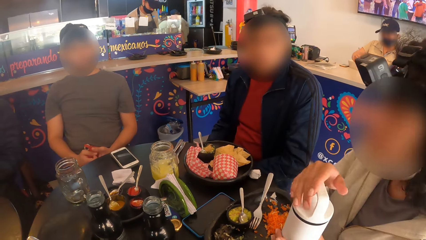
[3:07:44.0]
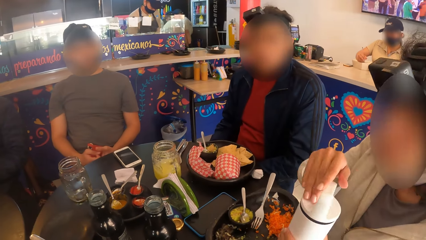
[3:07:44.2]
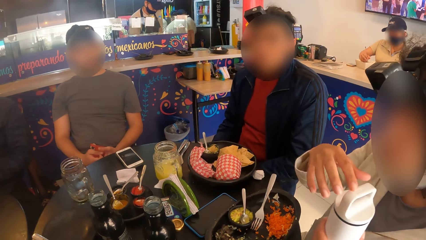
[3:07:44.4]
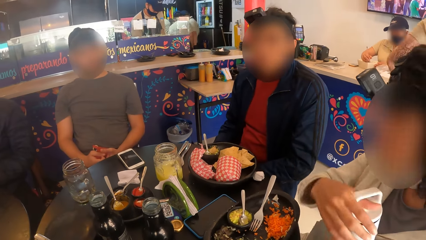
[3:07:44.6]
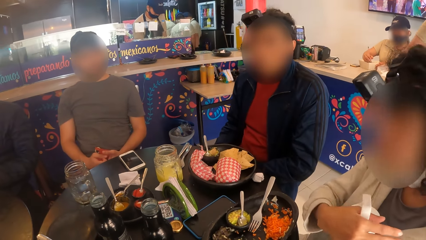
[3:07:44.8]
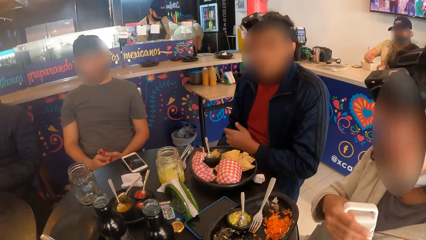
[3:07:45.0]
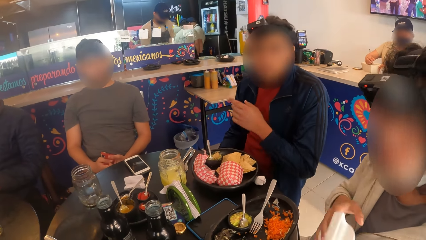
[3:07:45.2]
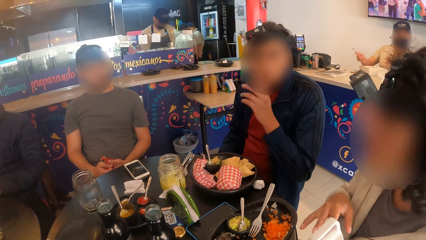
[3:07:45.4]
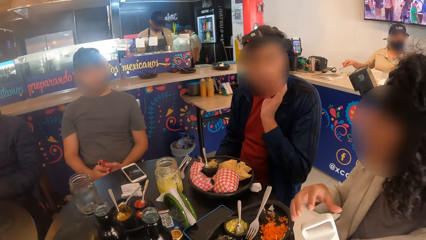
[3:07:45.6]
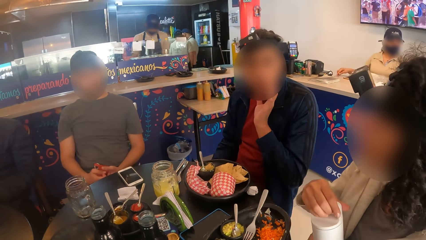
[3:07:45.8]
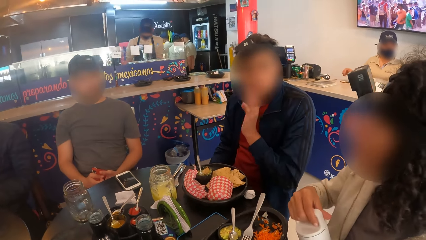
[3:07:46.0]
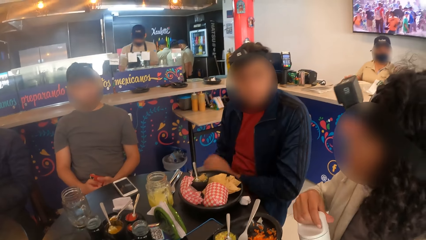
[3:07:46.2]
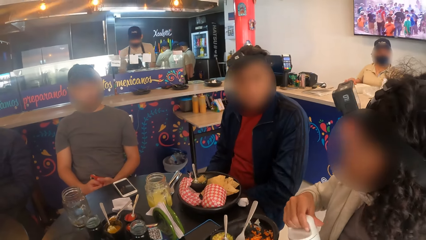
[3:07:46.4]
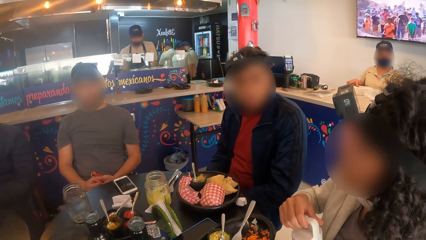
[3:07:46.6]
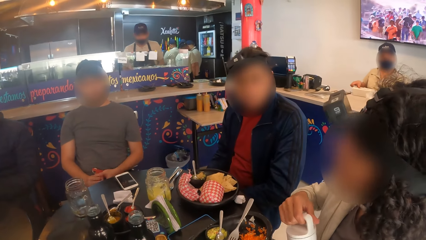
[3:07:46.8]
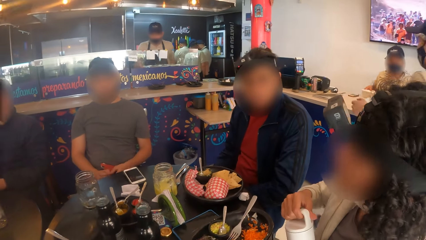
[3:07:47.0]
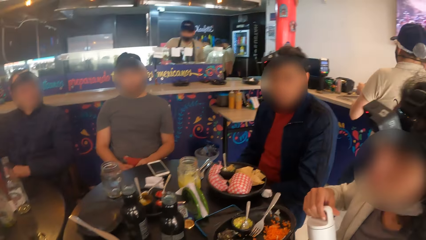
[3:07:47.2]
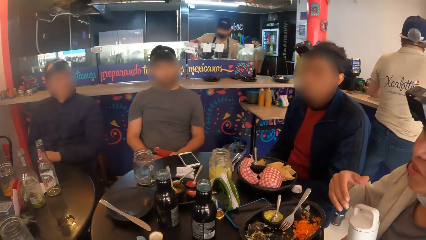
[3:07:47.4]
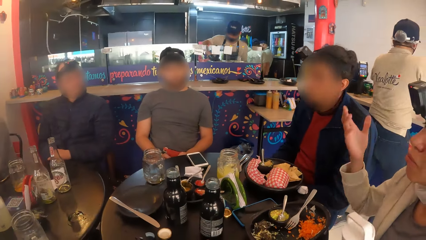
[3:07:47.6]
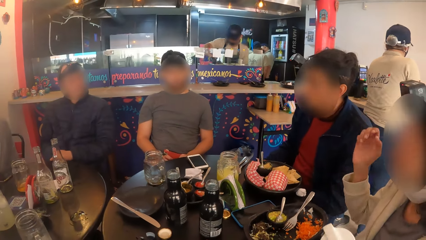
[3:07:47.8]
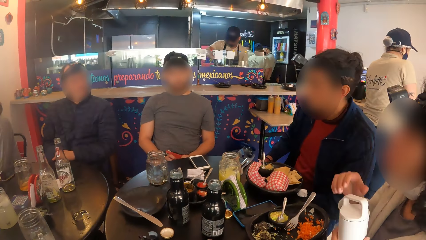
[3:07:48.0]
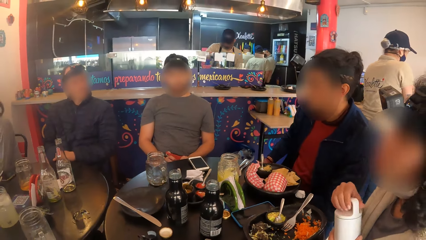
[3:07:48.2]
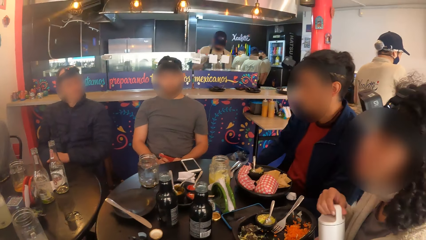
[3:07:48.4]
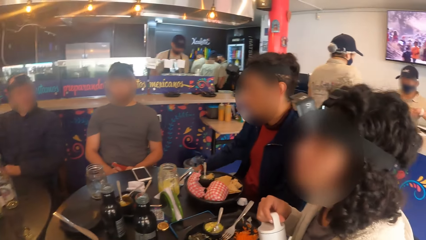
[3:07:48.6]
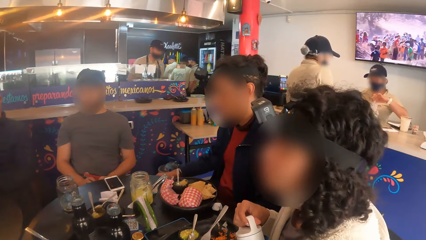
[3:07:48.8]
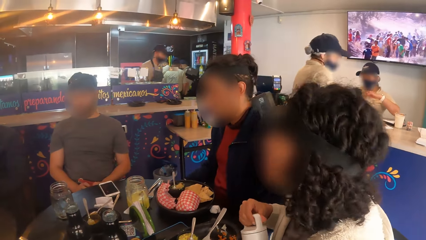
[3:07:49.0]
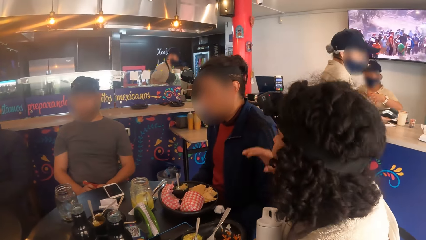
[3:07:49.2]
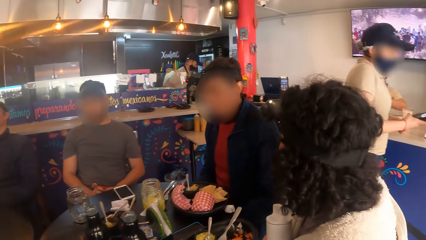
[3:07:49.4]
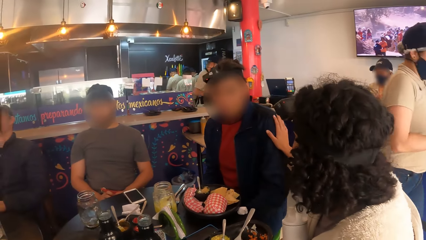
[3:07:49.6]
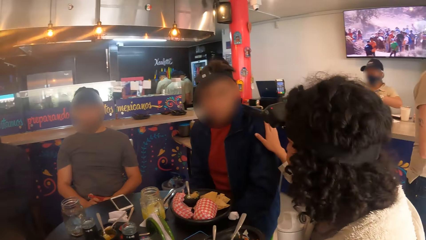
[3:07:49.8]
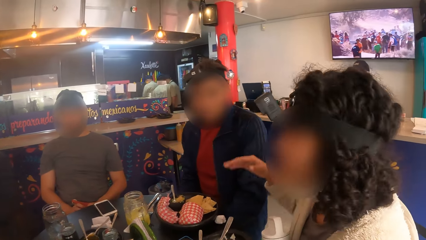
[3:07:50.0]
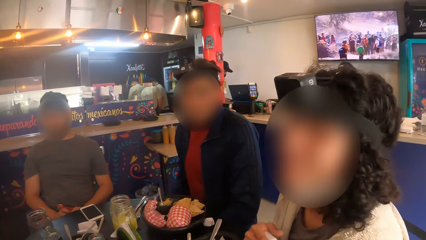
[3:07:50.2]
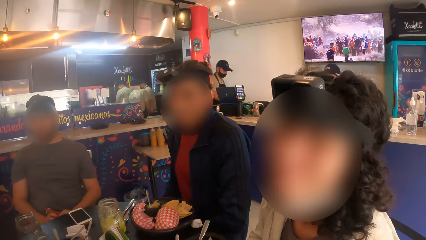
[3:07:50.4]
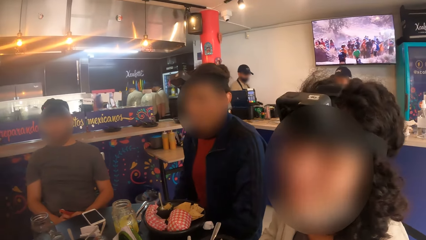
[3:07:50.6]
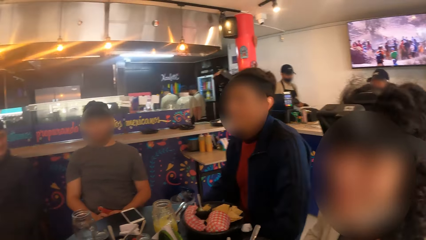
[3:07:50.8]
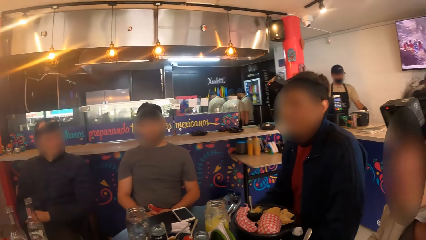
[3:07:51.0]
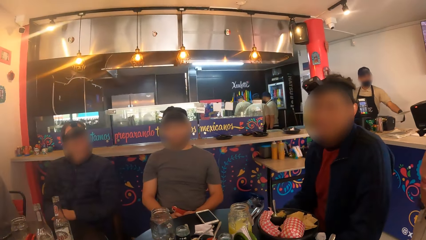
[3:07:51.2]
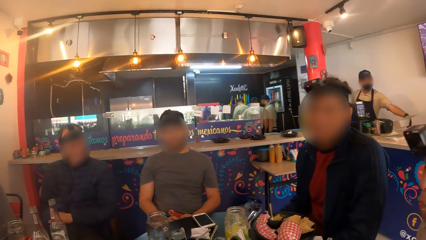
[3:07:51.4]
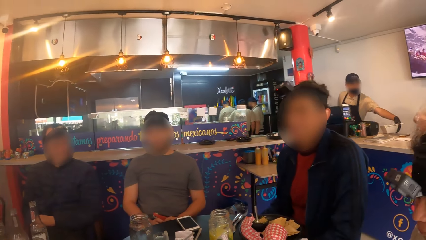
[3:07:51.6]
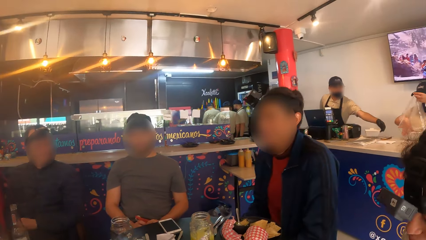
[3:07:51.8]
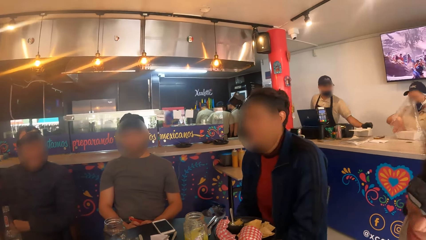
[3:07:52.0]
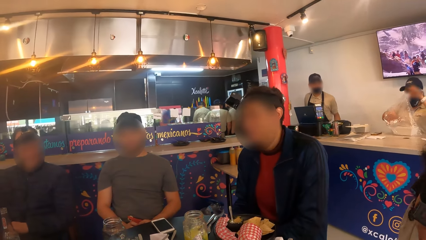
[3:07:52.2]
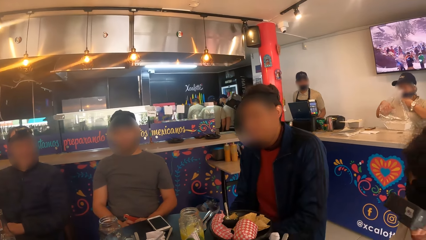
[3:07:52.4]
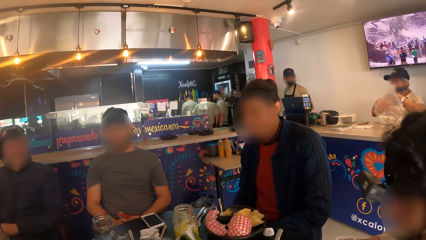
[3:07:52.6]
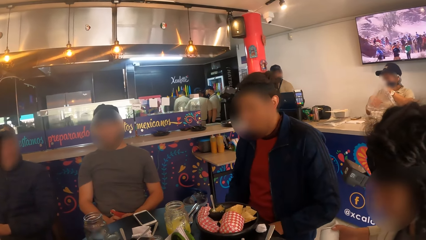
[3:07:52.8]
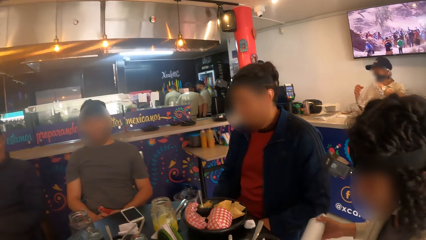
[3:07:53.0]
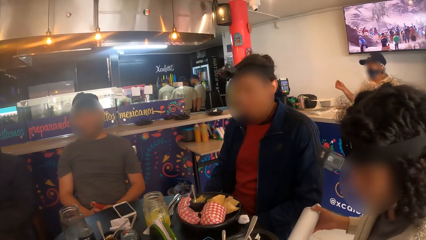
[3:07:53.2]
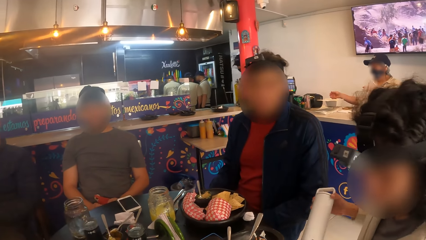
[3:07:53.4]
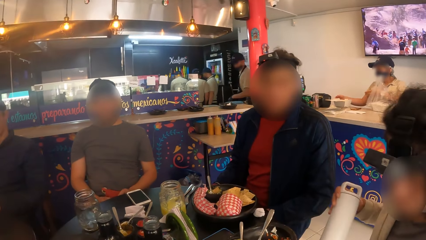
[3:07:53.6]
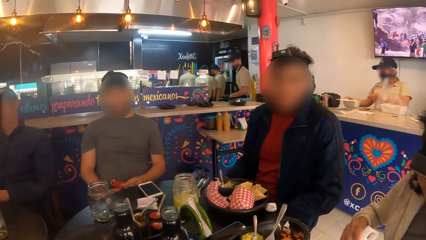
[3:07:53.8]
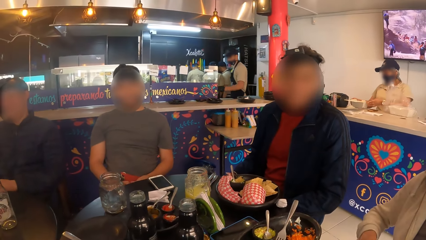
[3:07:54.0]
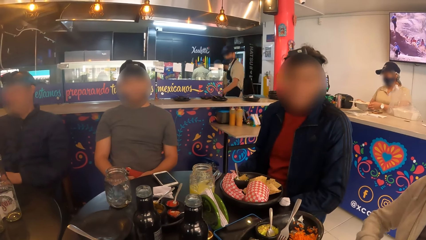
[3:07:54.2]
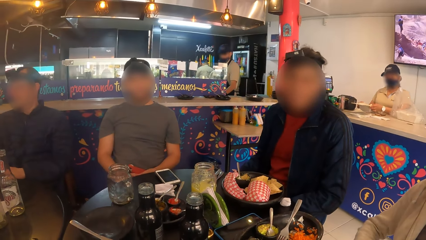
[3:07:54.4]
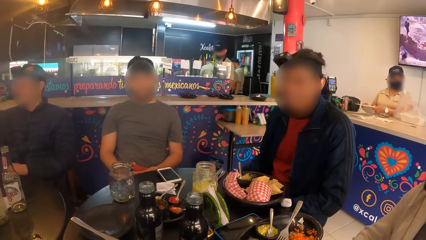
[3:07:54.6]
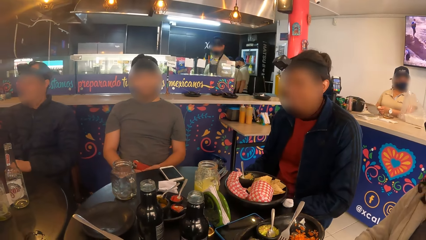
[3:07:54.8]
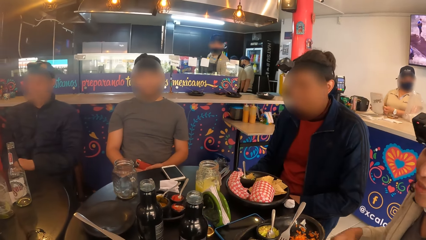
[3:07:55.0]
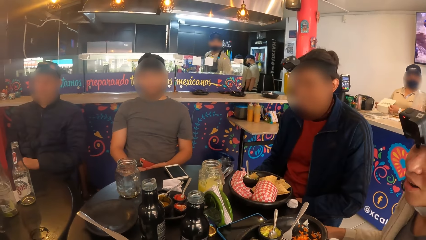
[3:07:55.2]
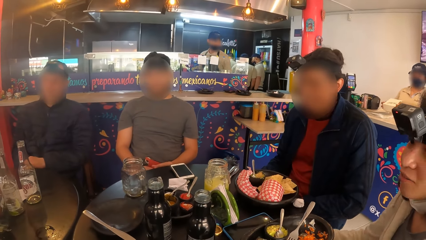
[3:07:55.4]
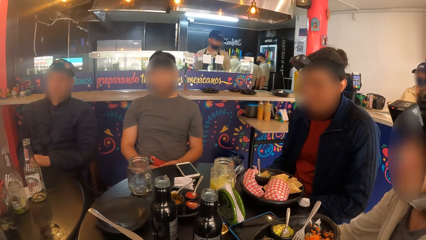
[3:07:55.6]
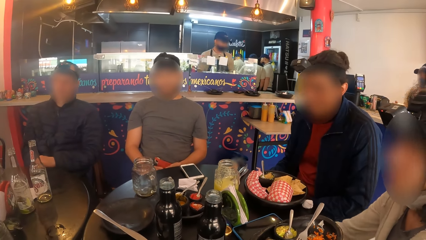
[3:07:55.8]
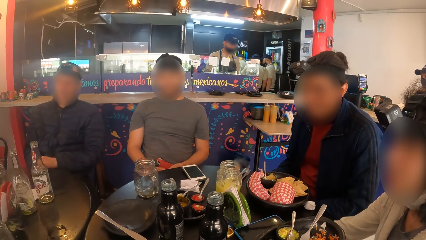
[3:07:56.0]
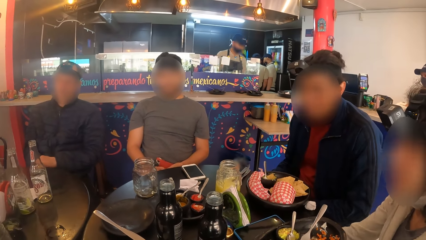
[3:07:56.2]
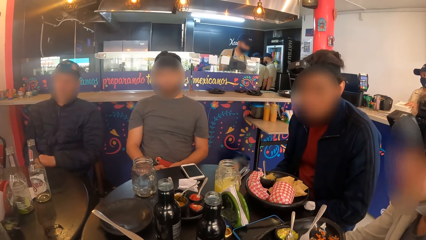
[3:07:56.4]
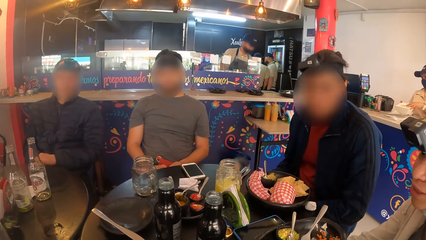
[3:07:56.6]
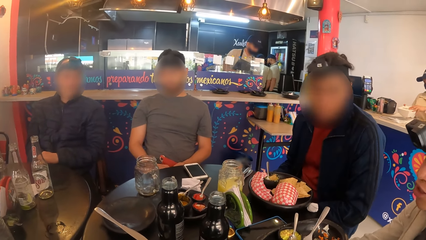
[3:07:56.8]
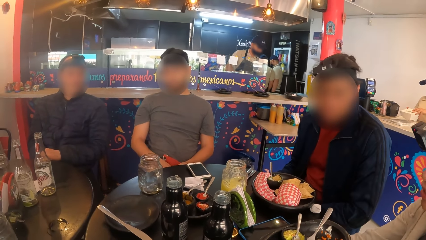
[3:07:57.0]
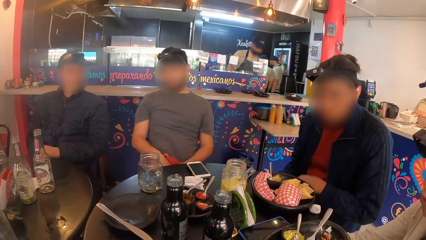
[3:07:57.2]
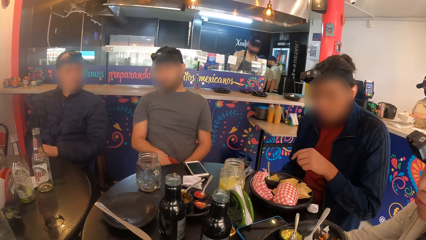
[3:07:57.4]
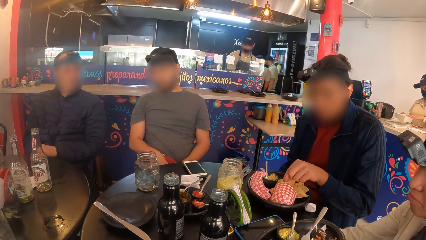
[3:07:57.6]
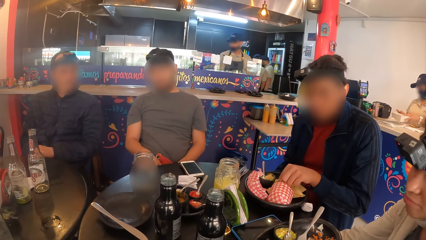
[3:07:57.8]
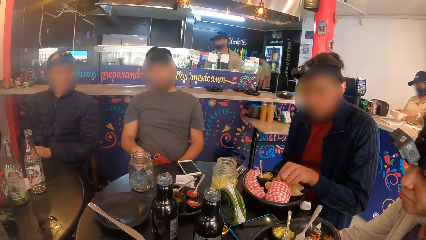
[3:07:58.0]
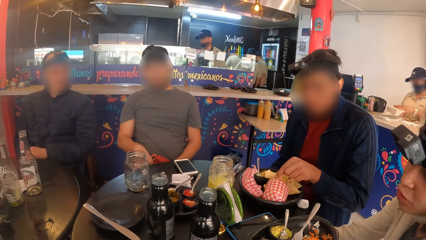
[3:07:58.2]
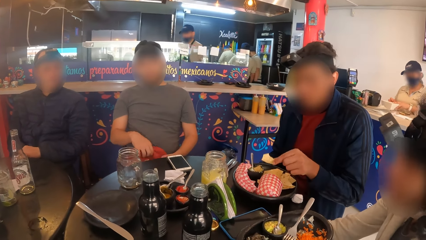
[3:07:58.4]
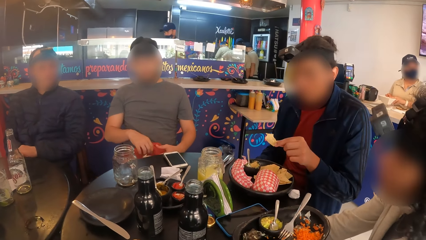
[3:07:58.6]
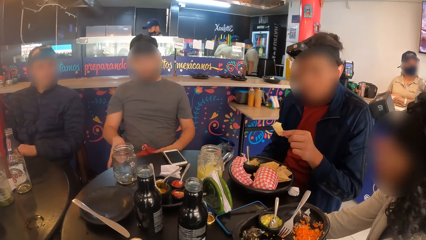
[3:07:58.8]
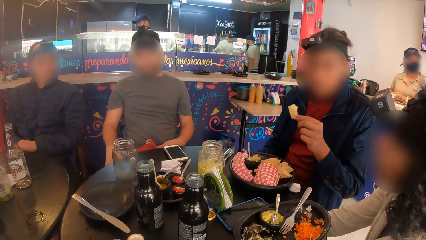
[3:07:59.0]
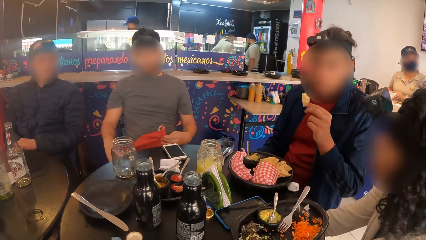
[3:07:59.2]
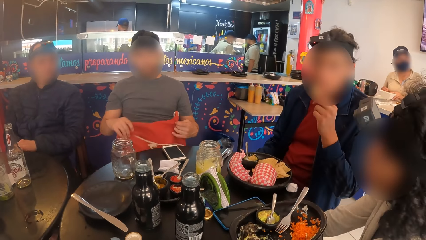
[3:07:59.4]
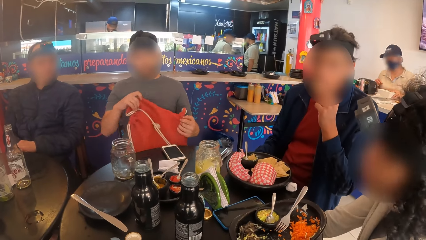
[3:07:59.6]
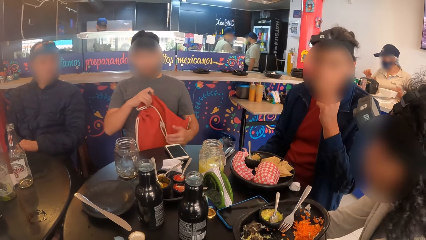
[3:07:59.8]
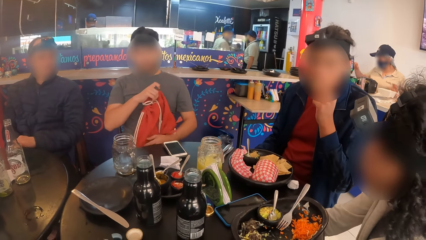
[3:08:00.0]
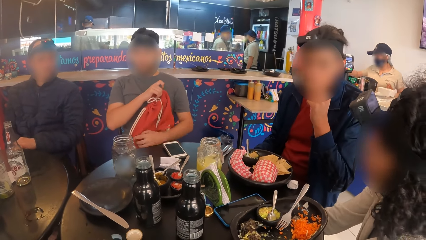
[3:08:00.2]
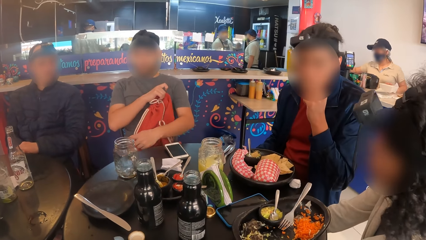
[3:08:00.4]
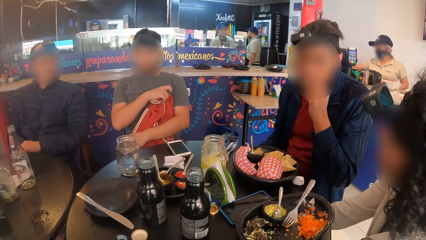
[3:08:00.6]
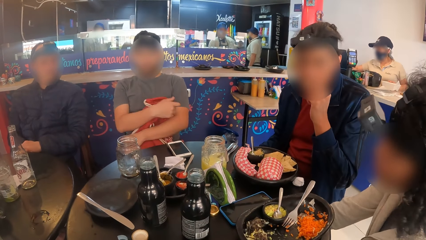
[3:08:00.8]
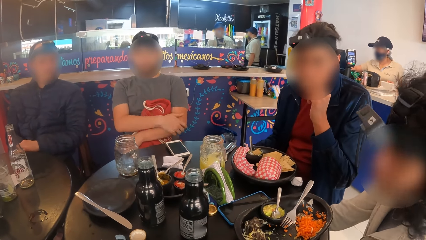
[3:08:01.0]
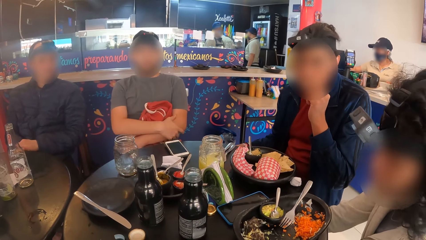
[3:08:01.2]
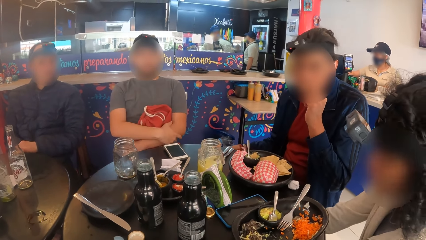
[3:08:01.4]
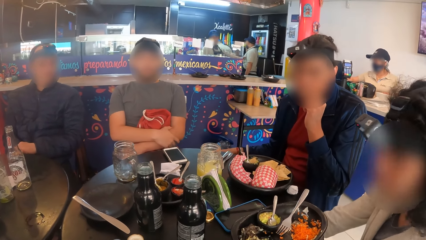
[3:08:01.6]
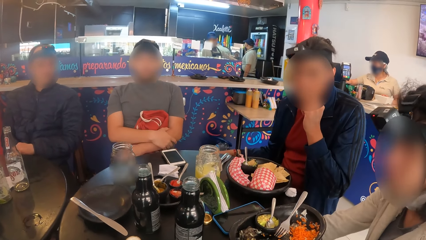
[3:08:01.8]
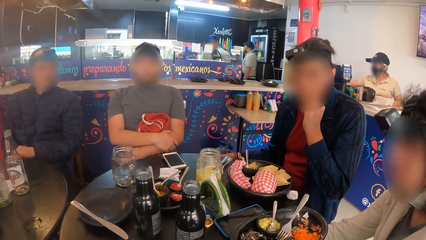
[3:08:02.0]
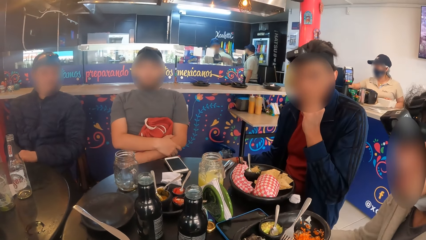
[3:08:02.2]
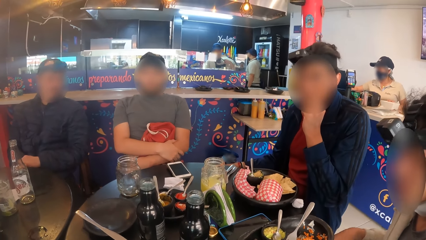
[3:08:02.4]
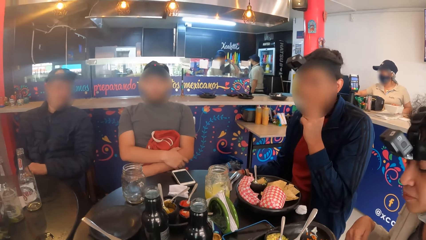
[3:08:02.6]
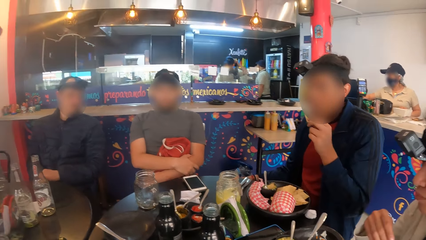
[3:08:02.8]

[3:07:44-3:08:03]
A person touches the shoulder of a man. The person speaks. The man eats the meal from the plate with his left hand. Another man adjusts a backpack in his hands.
